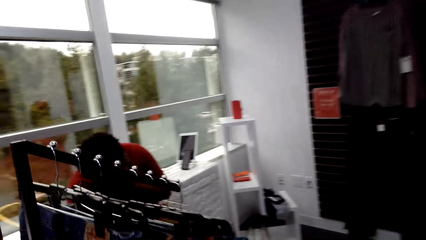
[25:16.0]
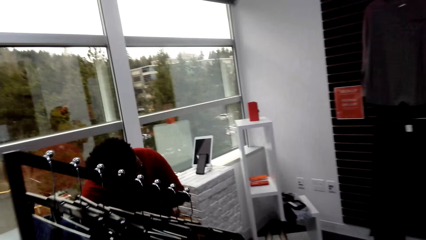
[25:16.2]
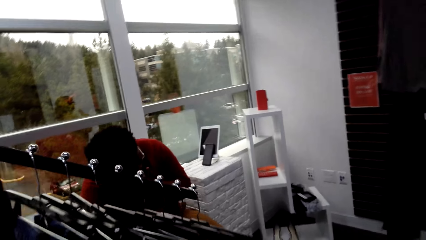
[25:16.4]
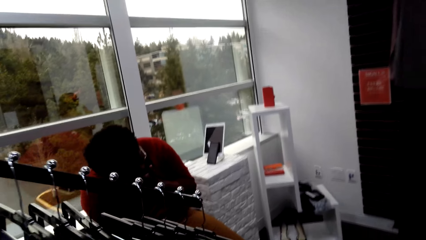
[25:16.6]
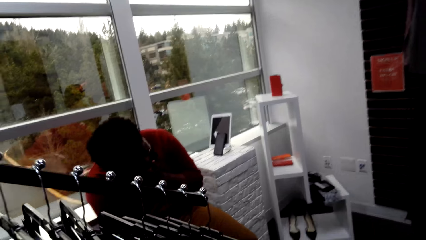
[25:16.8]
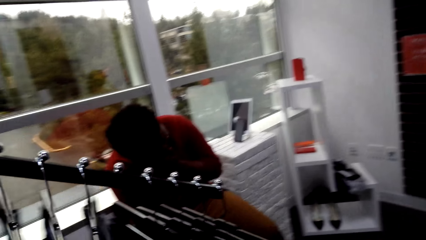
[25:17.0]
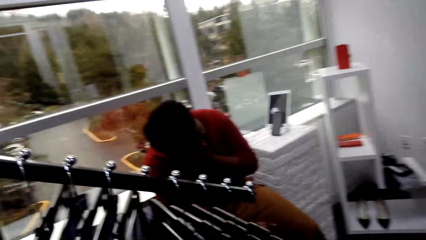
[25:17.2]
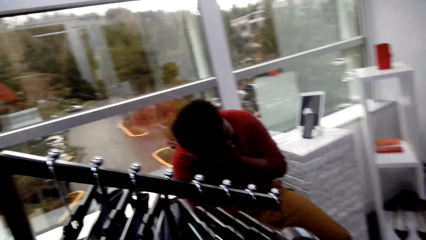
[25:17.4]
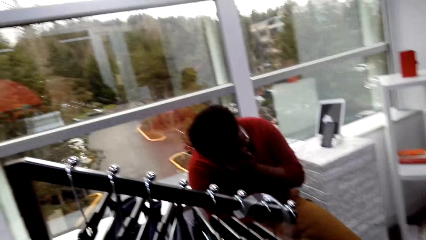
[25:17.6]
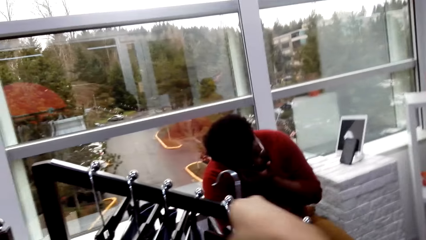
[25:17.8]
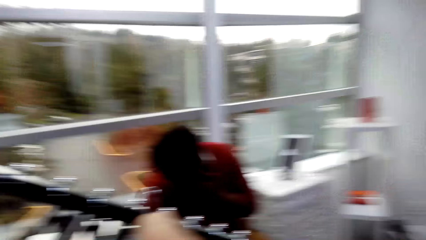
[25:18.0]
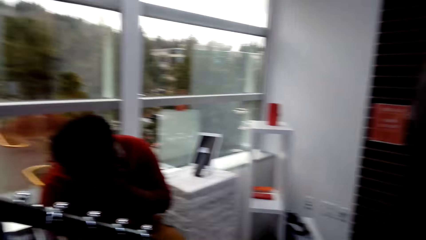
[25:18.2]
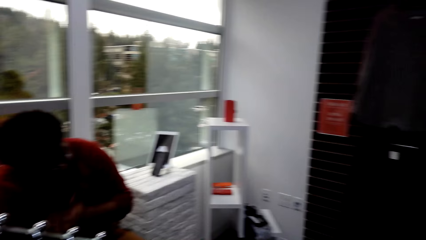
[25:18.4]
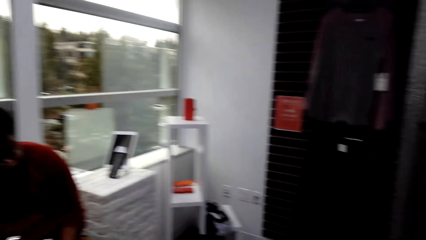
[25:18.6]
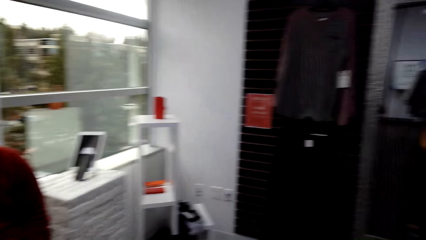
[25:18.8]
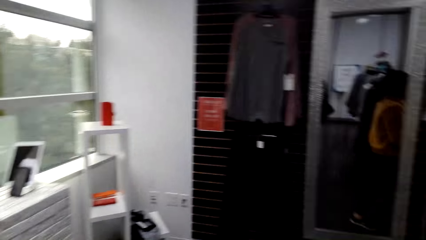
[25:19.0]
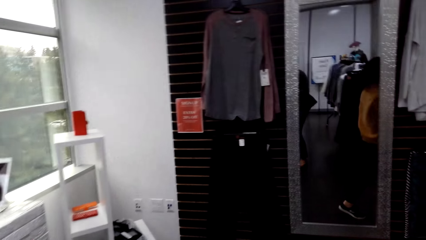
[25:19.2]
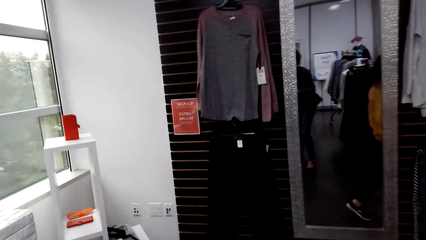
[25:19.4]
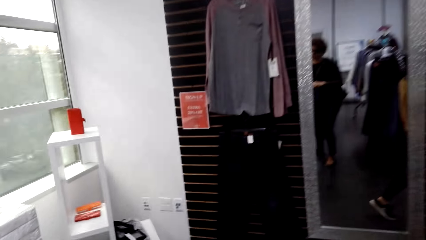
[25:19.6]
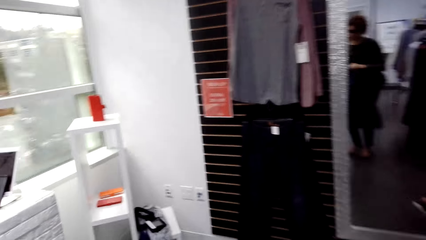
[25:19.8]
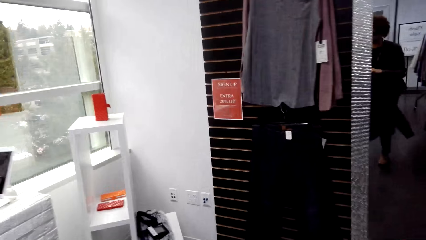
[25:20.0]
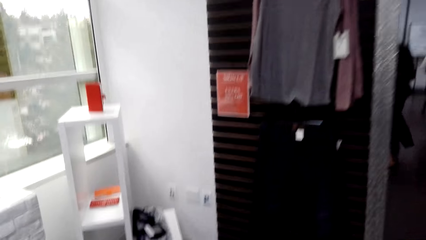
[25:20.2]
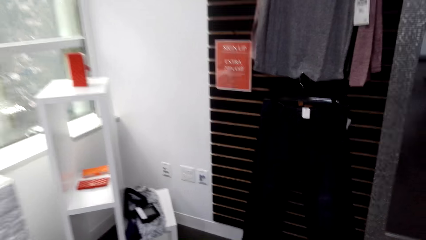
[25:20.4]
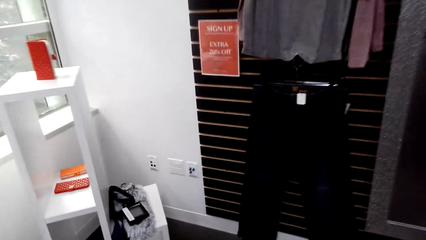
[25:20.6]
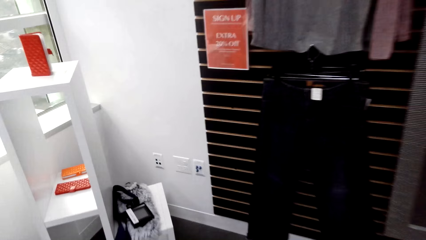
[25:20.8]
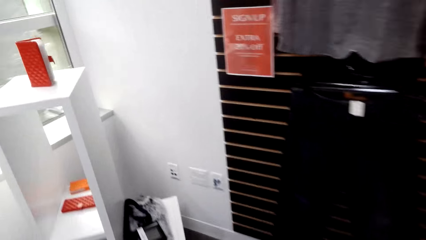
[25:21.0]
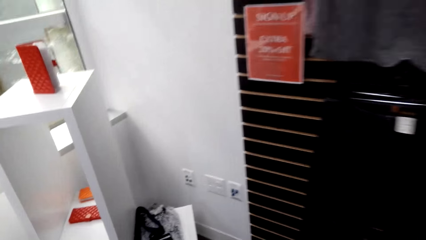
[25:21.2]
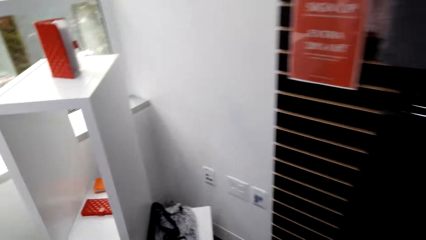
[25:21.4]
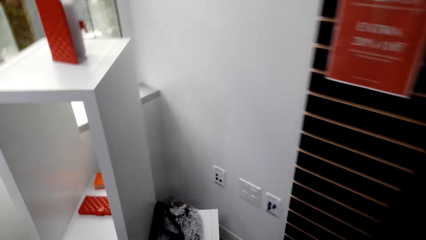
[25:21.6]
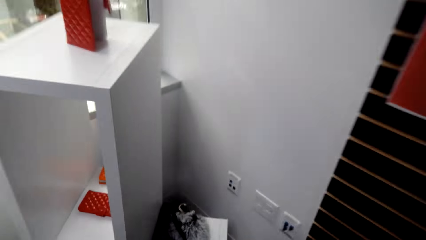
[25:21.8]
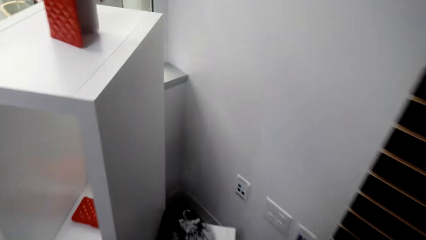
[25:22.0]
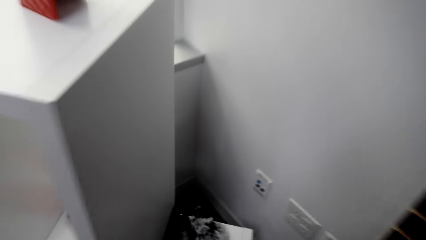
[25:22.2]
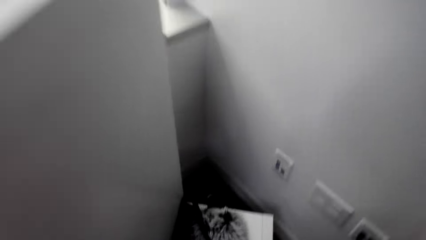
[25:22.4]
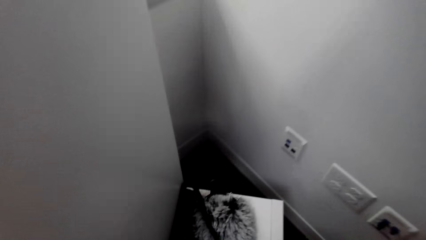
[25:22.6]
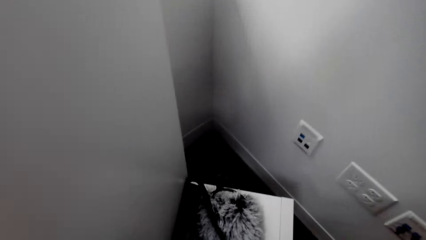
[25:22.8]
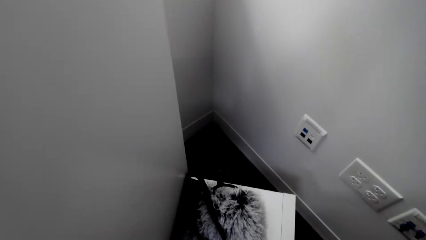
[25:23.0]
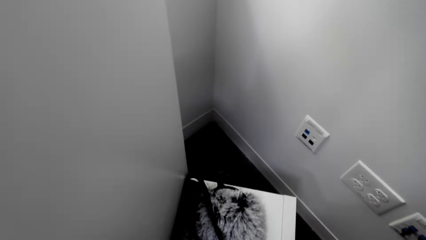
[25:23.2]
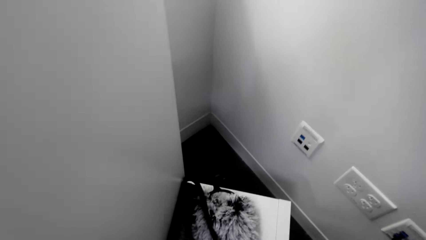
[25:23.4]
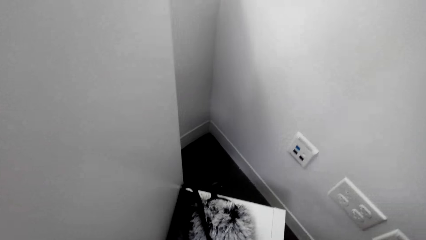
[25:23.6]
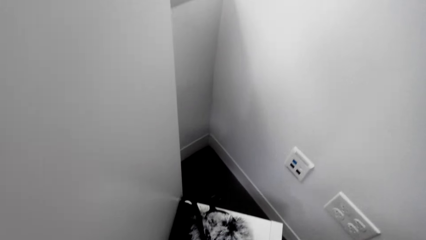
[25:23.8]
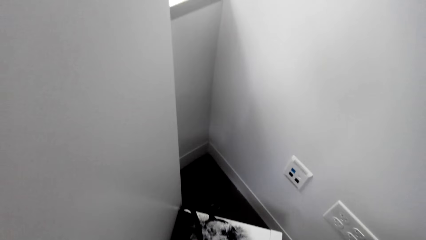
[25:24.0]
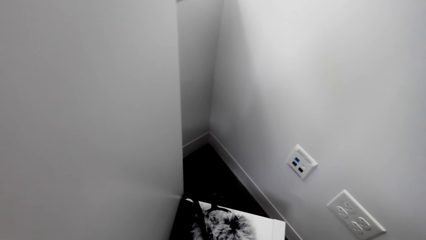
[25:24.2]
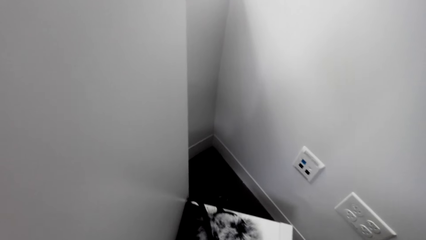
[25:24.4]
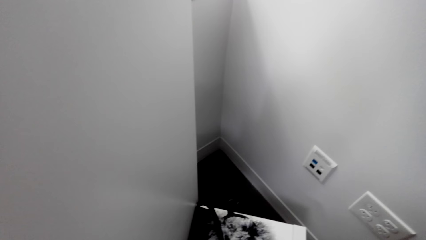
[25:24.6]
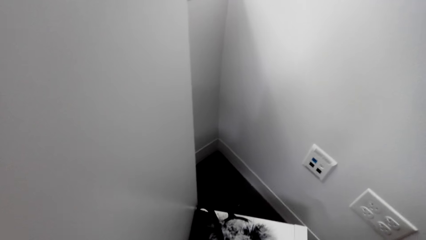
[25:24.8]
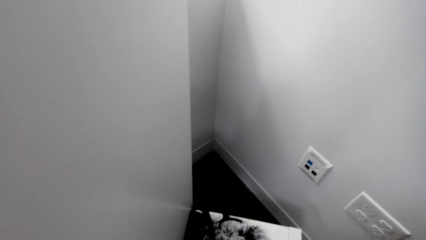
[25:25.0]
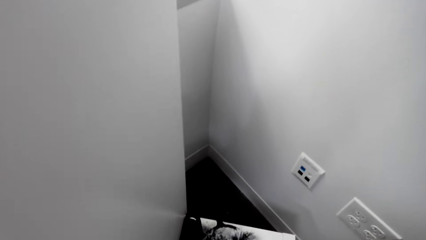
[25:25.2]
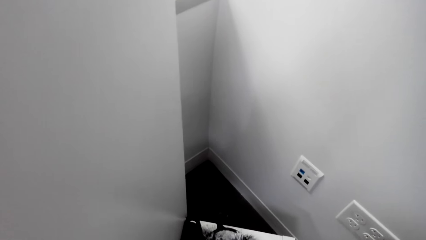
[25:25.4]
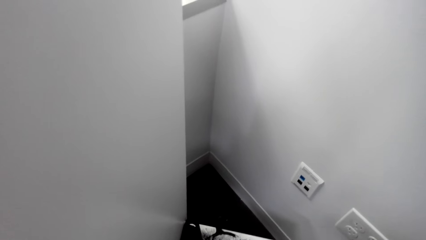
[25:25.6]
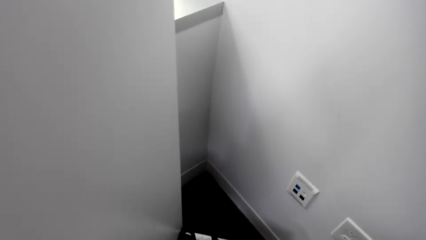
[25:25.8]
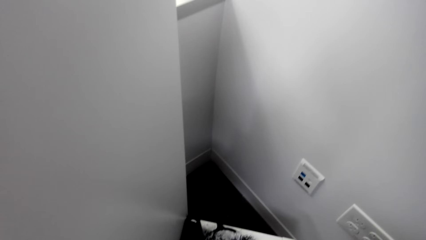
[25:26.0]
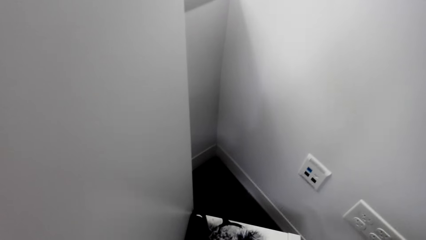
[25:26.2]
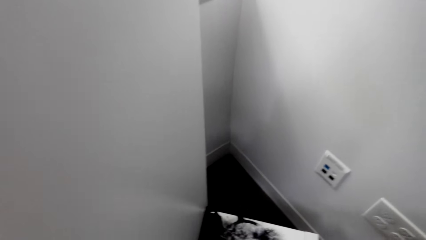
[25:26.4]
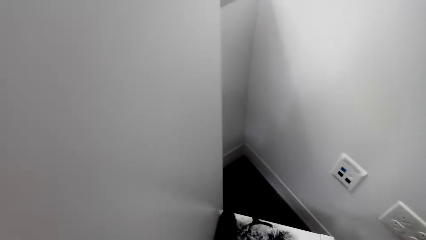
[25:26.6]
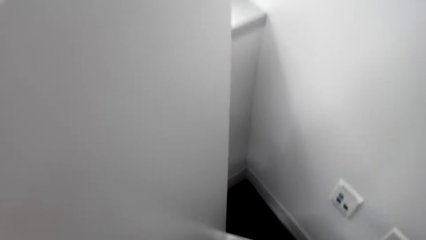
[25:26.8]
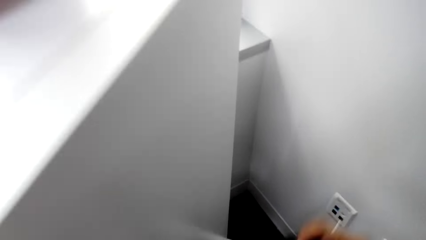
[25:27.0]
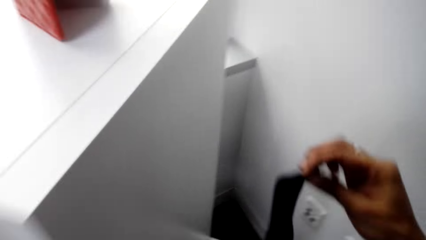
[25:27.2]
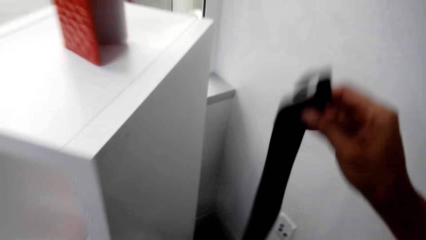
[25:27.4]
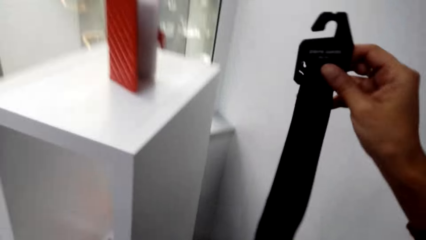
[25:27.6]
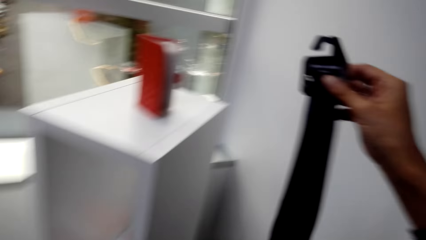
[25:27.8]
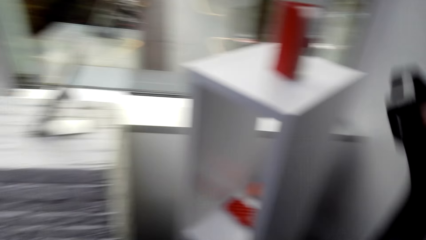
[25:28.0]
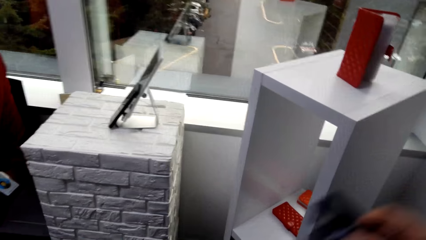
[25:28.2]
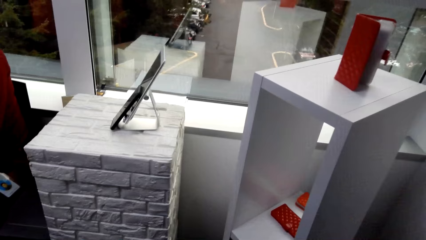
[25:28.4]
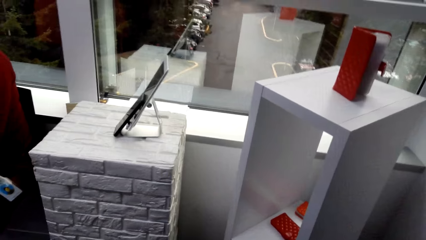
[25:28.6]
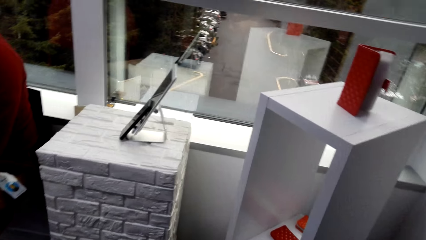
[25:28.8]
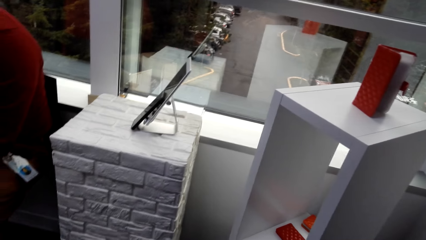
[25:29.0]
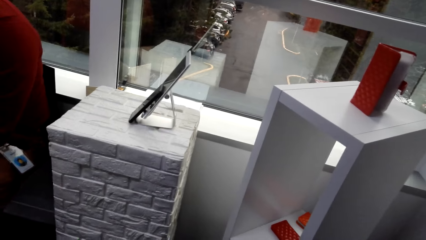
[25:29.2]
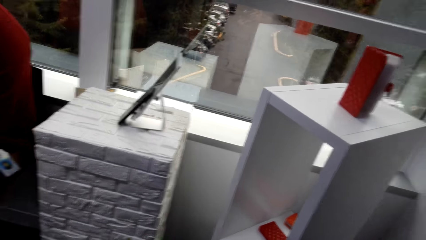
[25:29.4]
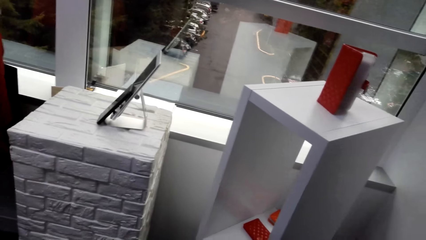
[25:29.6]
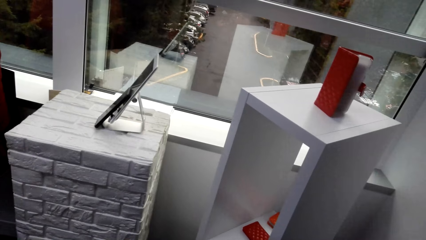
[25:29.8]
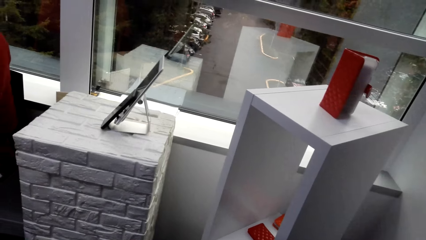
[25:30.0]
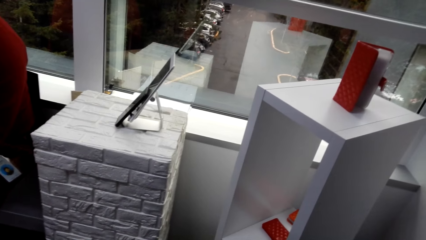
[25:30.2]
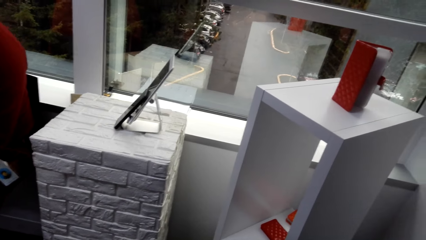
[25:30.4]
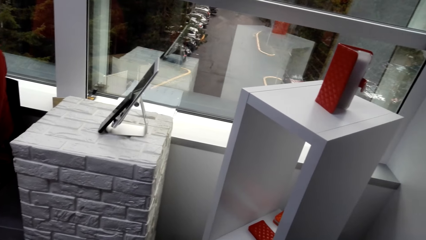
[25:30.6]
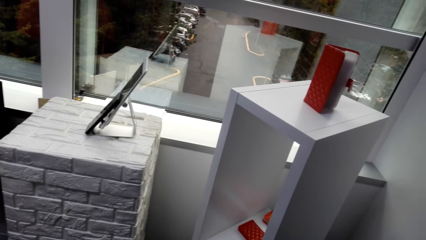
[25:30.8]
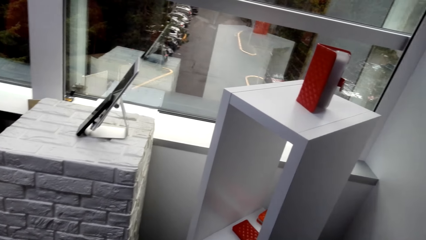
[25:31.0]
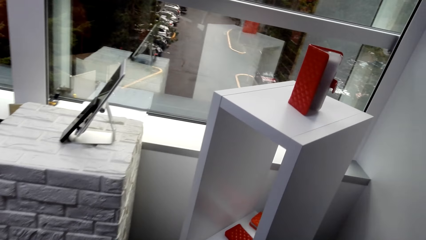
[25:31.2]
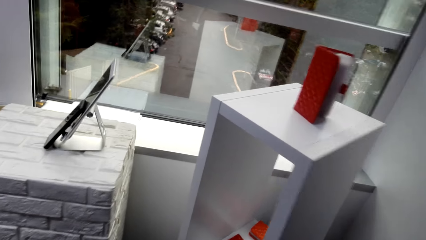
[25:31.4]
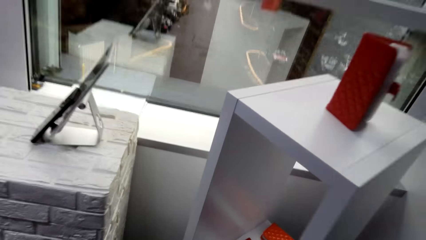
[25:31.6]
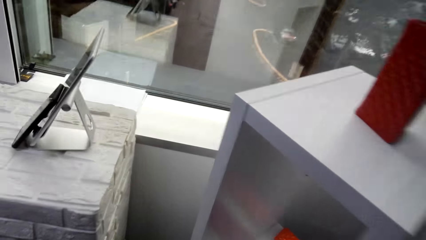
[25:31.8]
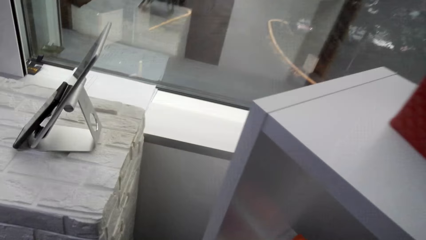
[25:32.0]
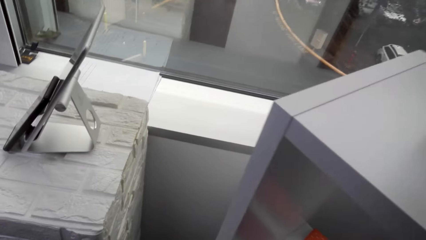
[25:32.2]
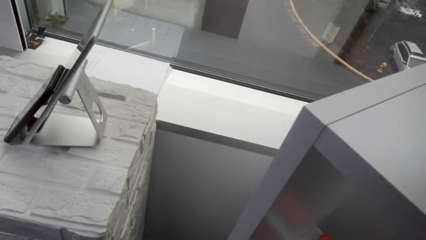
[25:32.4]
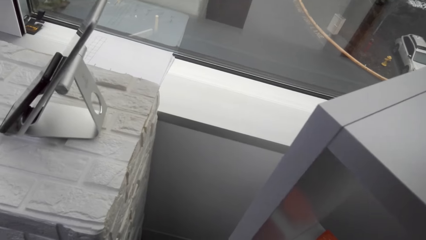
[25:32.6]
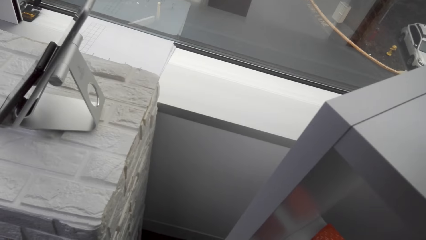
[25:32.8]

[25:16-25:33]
The camera wearer returns the cloth on the pole. They pick up a belt and hold the belt.
